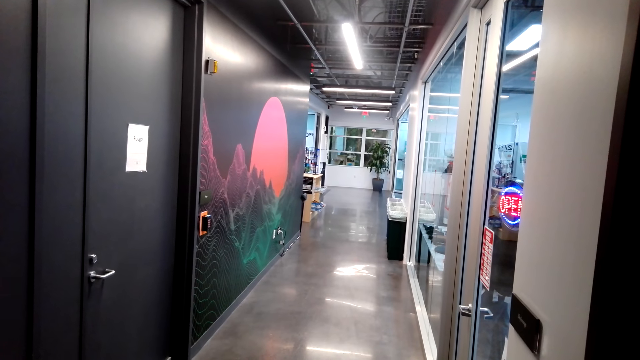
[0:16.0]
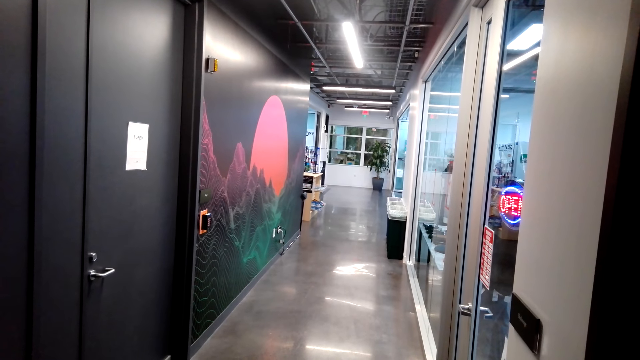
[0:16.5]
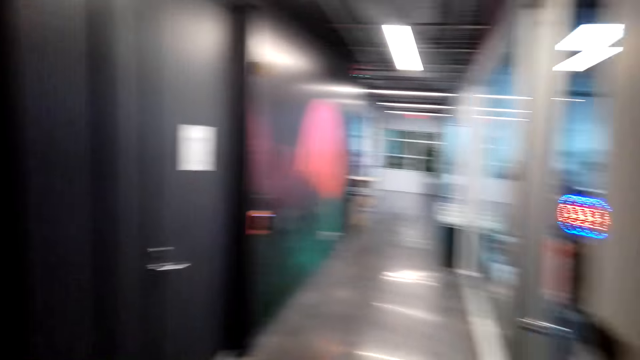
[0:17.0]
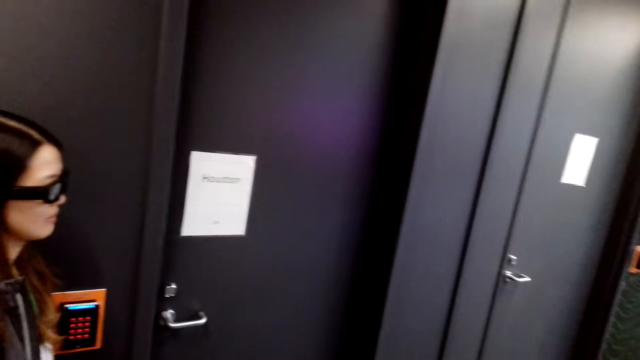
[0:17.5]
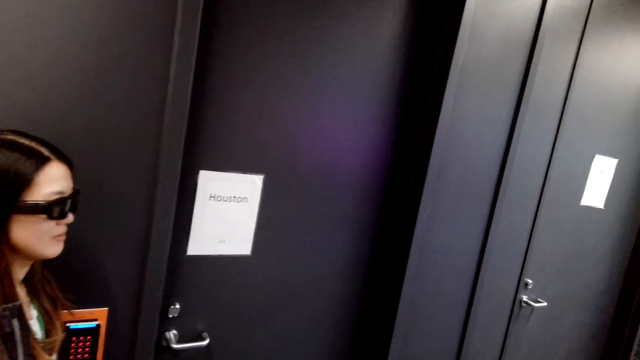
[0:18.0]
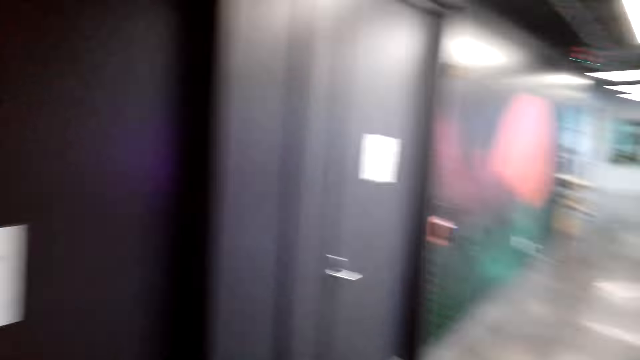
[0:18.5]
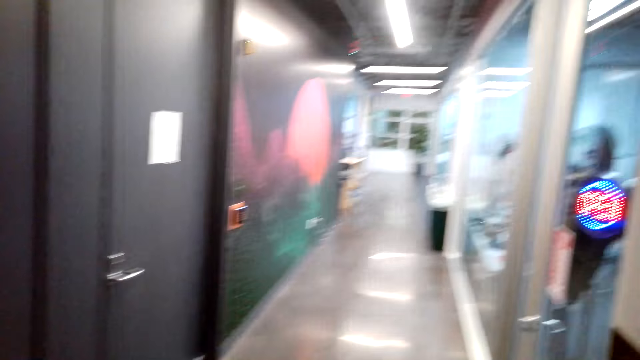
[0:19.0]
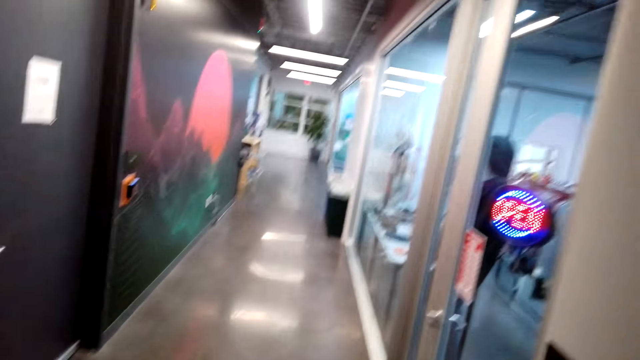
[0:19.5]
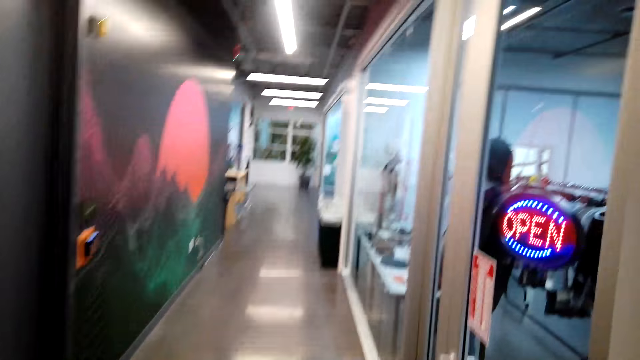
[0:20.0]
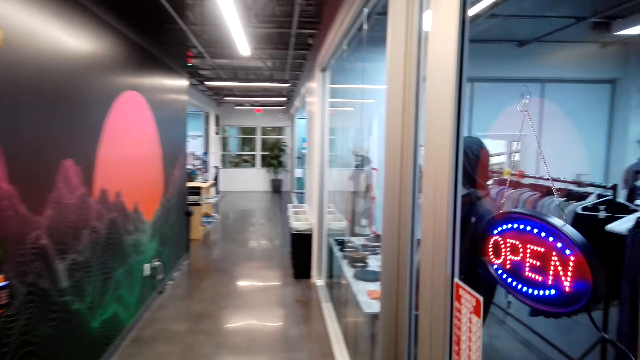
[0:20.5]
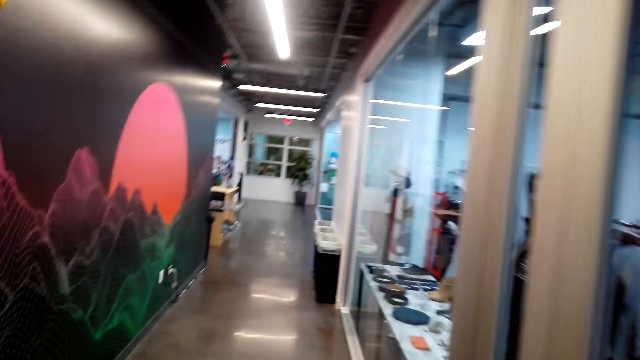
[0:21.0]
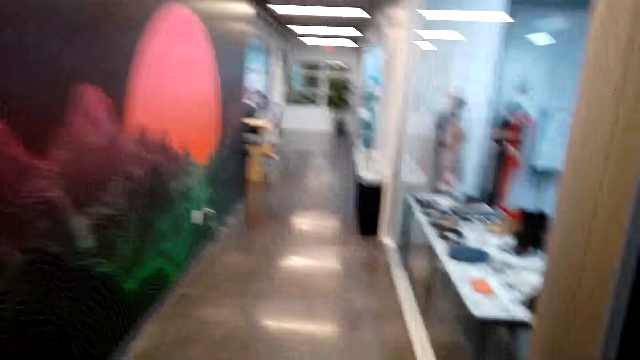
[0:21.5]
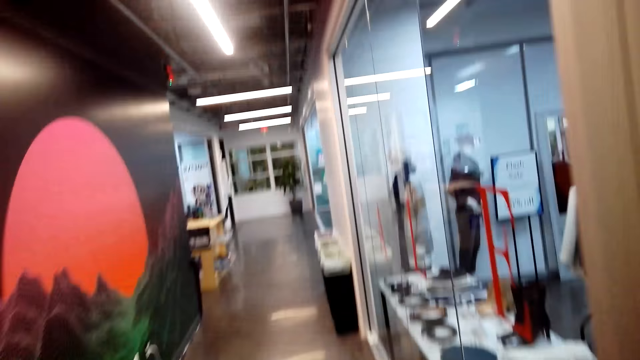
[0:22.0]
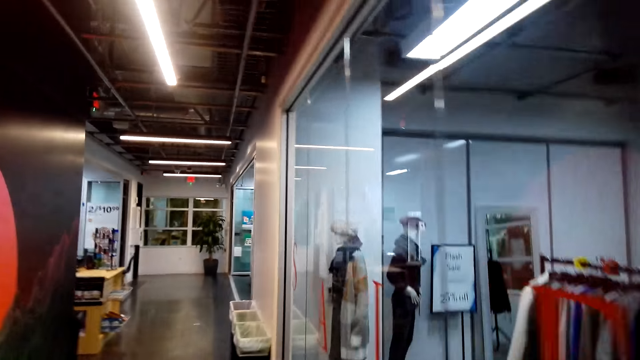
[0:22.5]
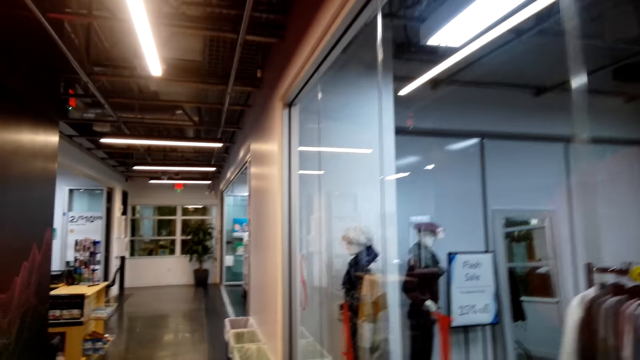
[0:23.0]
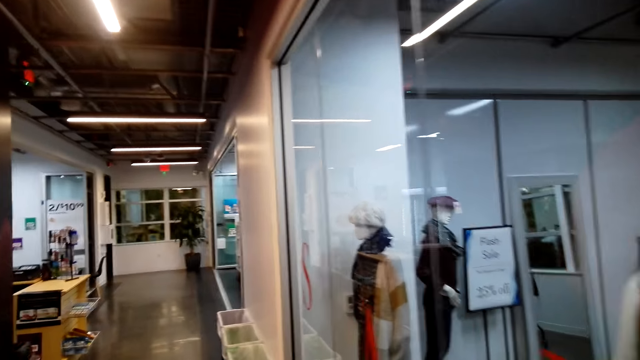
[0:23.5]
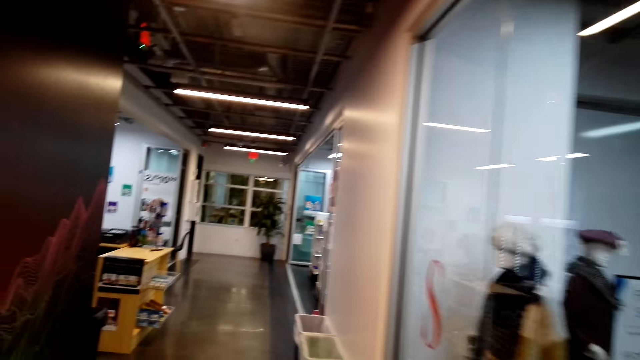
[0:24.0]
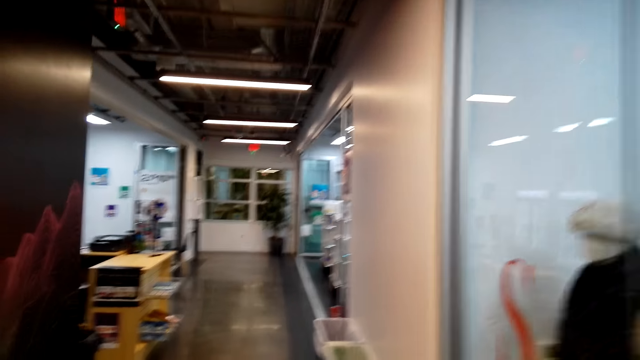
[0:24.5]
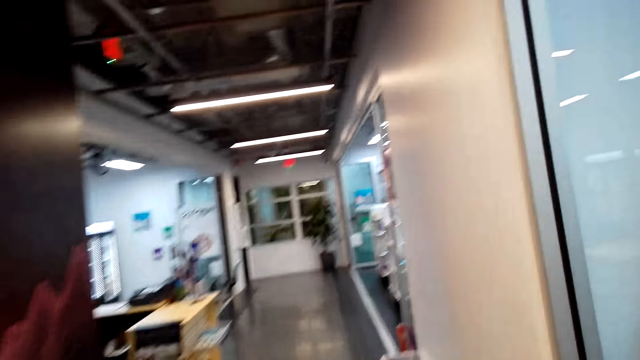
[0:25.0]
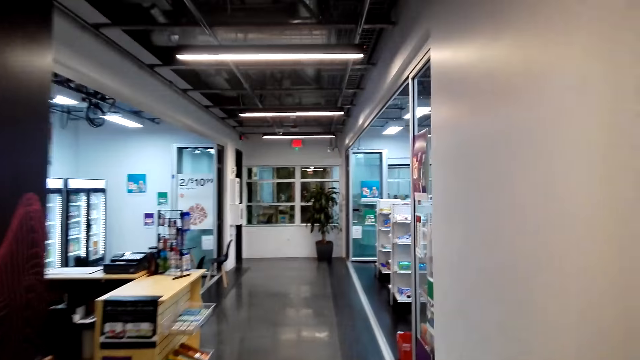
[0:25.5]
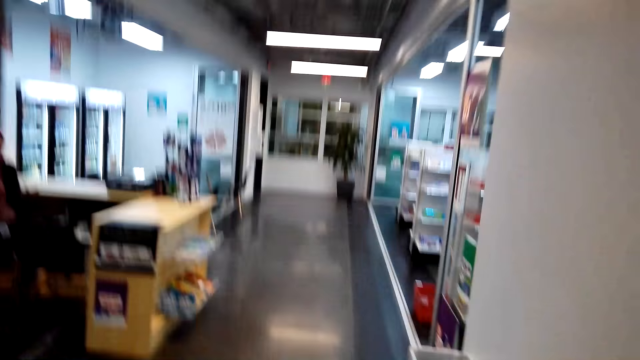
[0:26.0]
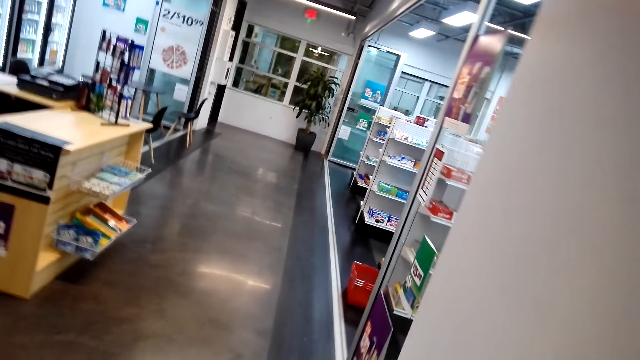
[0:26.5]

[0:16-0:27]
A lady stands. The camera wearer walks in the food store.

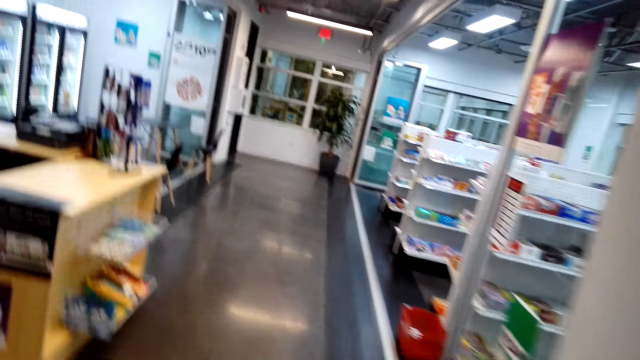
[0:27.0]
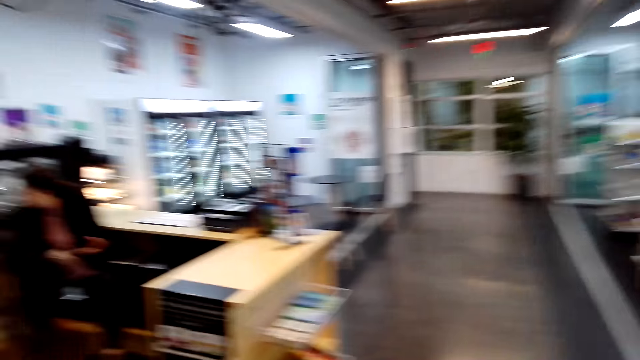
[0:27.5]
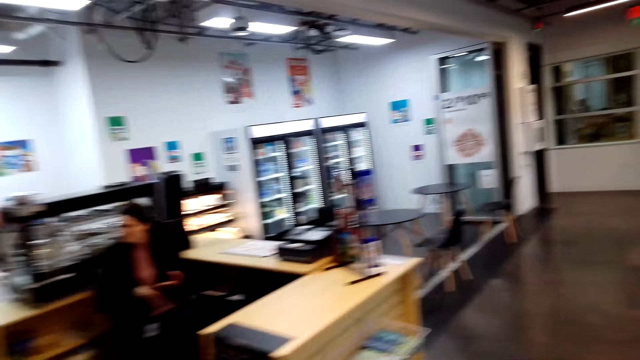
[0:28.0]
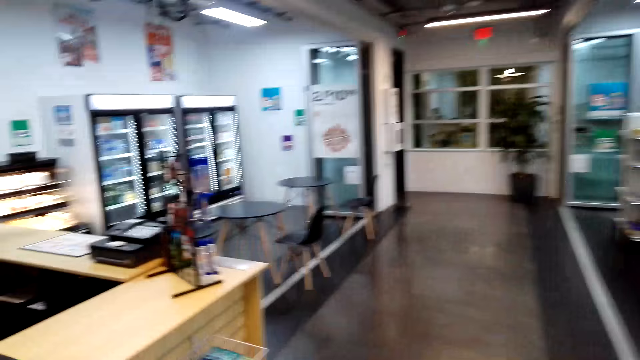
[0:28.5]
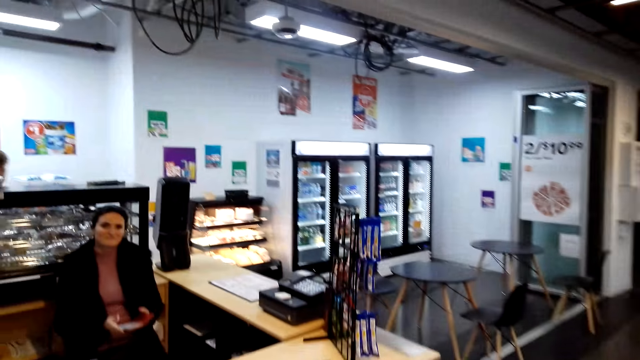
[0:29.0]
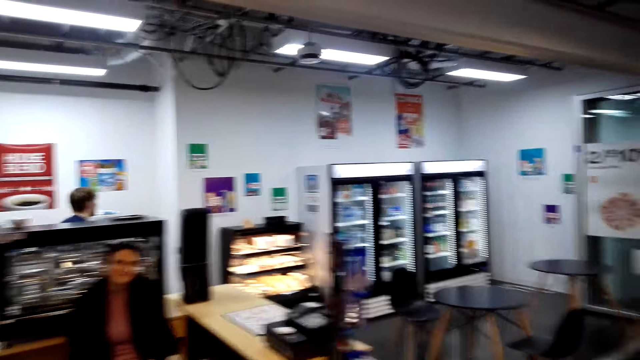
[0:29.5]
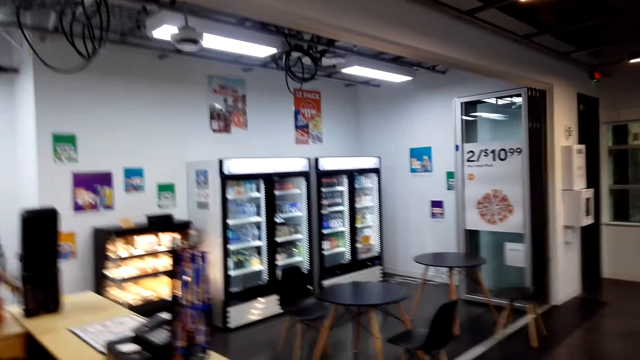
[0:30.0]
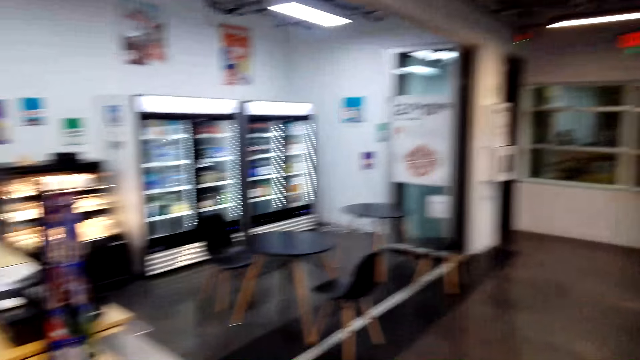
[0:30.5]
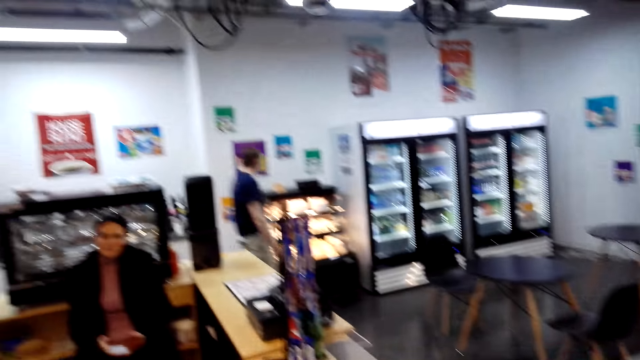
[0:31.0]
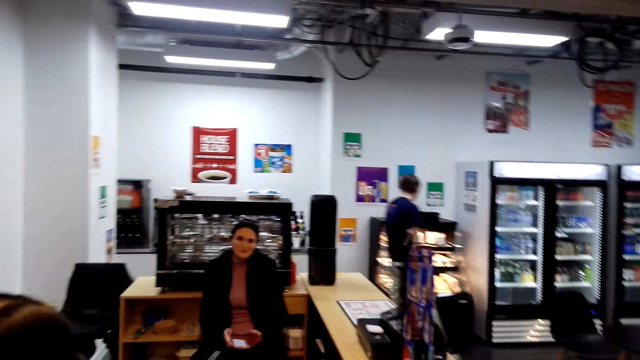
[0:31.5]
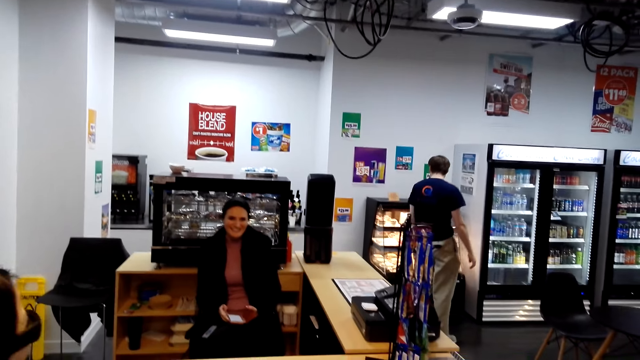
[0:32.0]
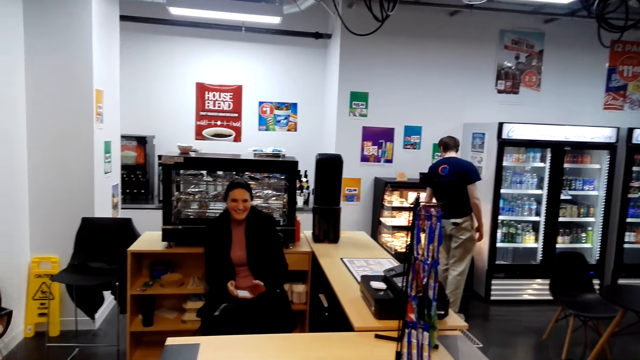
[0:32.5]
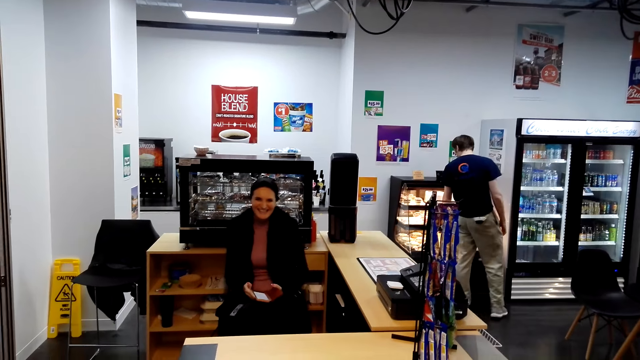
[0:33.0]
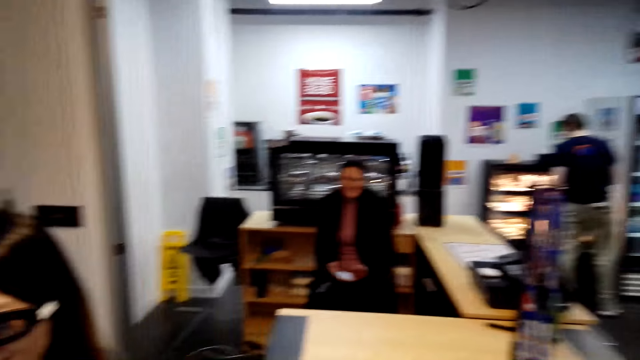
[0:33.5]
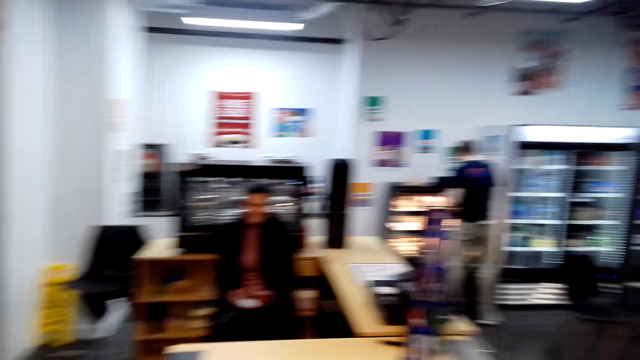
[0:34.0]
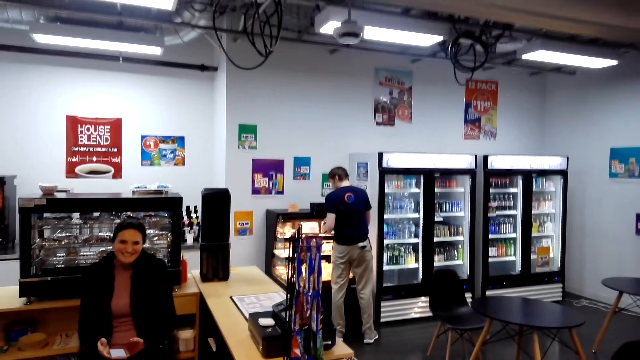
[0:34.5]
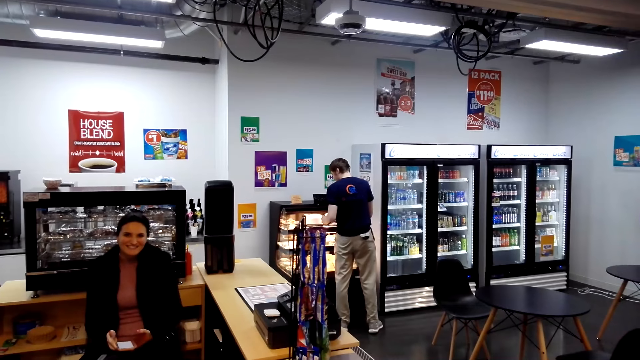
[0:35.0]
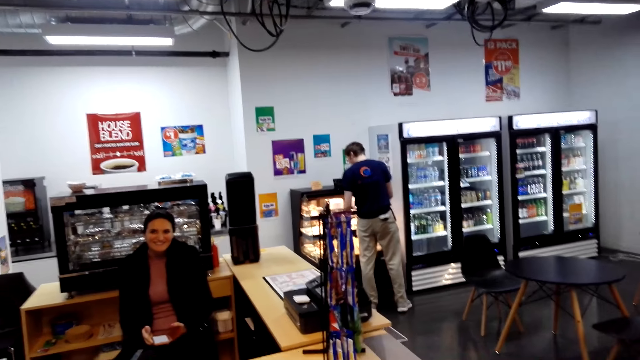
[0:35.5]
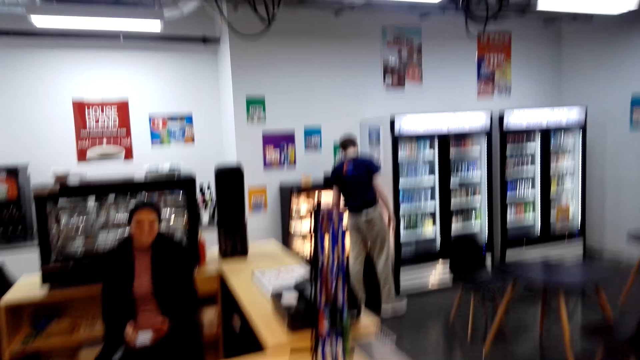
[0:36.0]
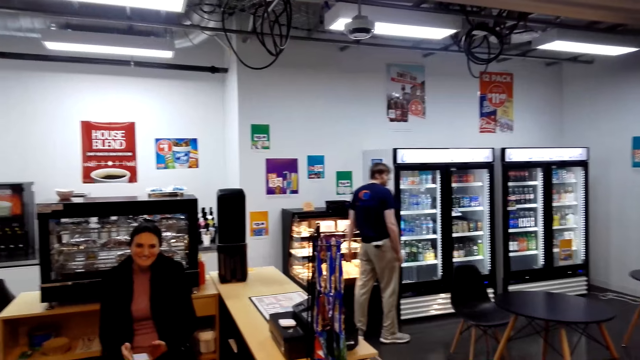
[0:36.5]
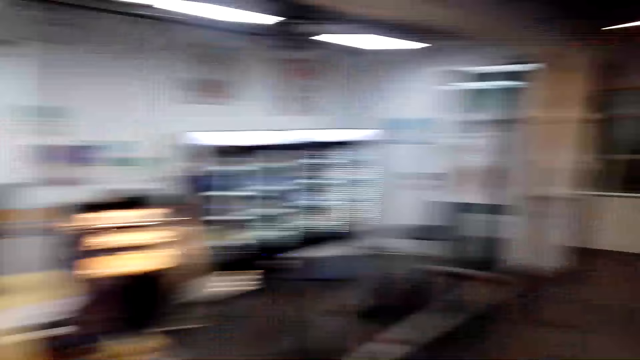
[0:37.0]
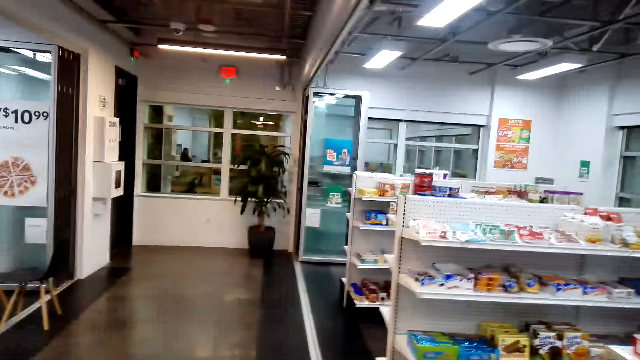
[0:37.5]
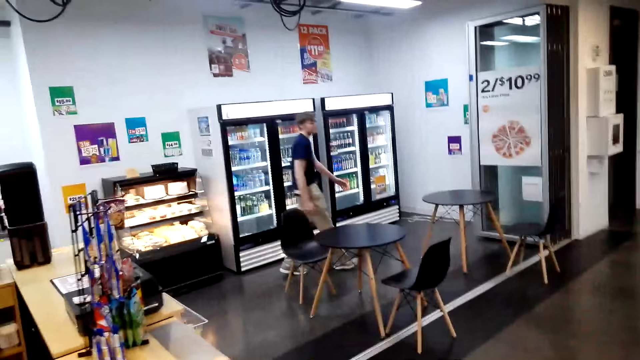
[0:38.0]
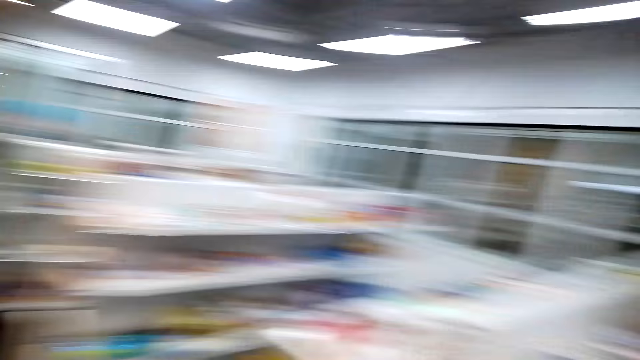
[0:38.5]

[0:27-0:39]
A lady sits at a desk. A cashier talks with the camera wearer. A man walks in the store. The lady smiles. The camera wearer speaks to the lady.
